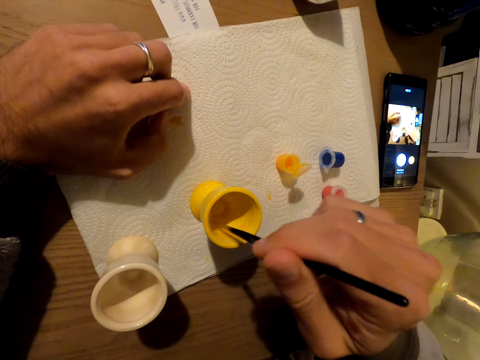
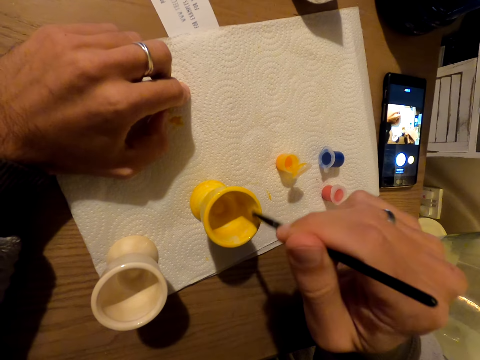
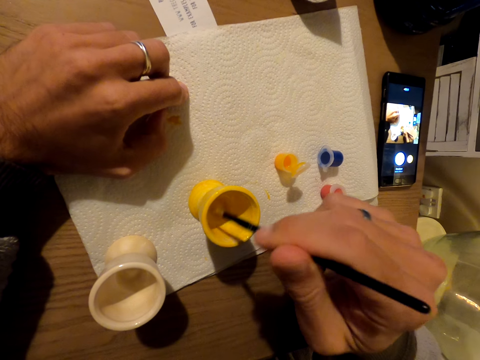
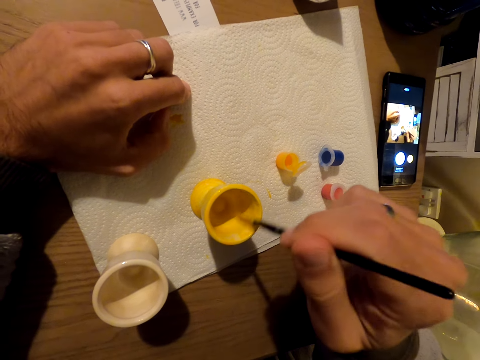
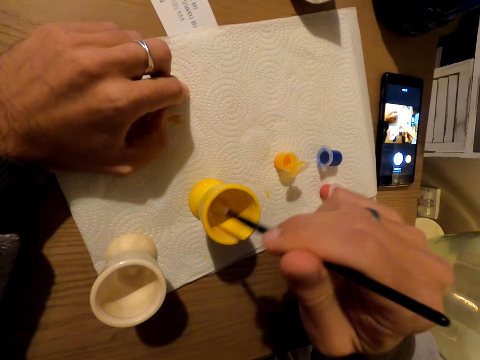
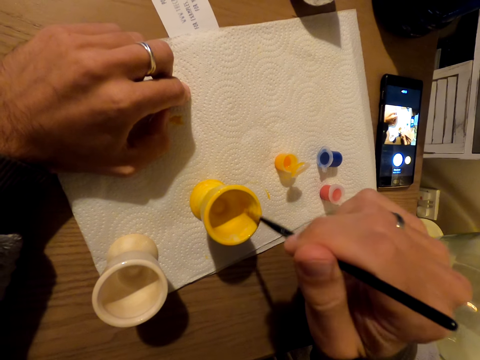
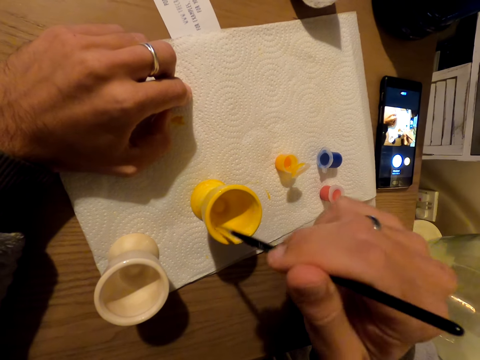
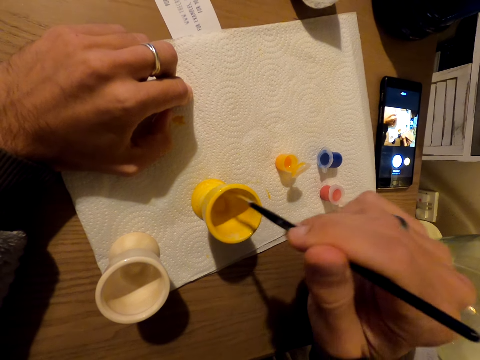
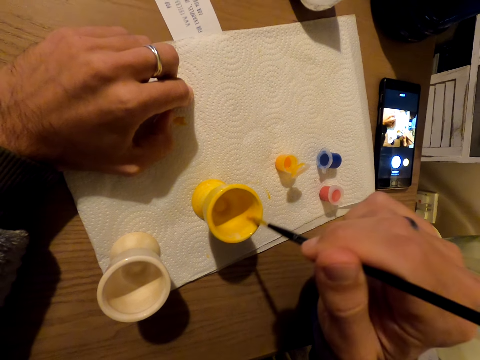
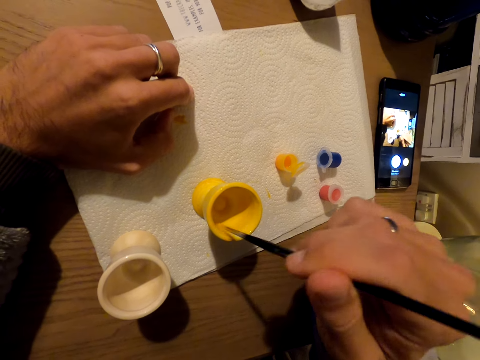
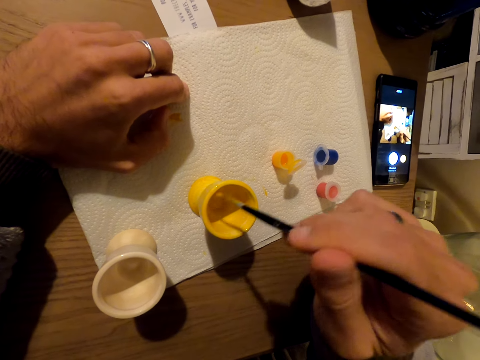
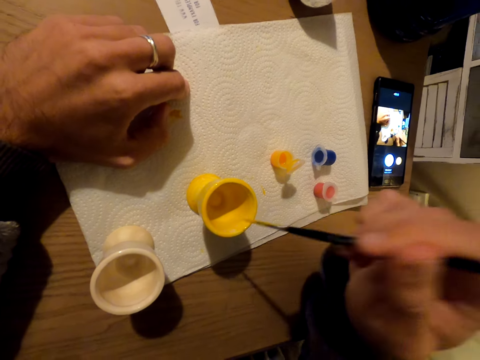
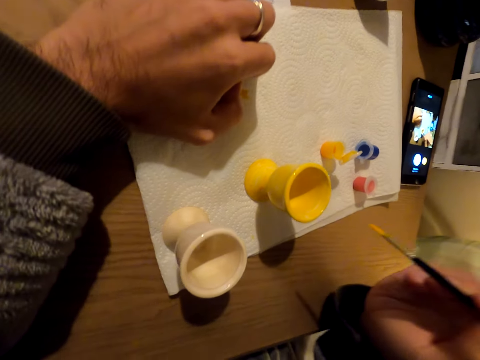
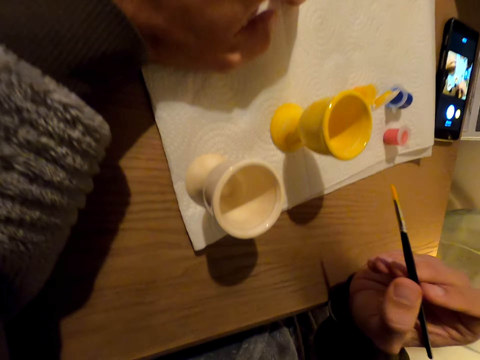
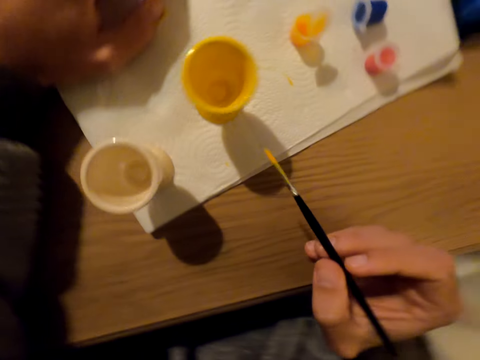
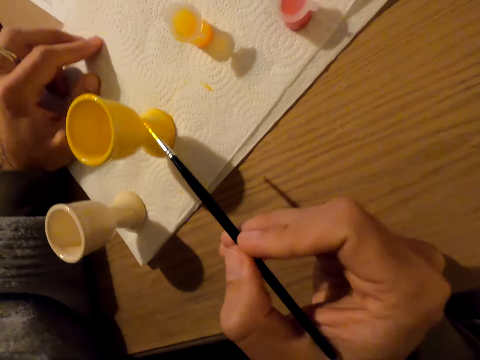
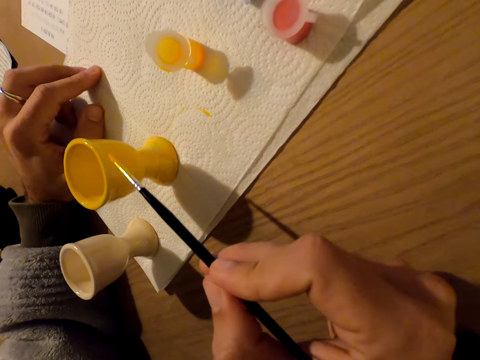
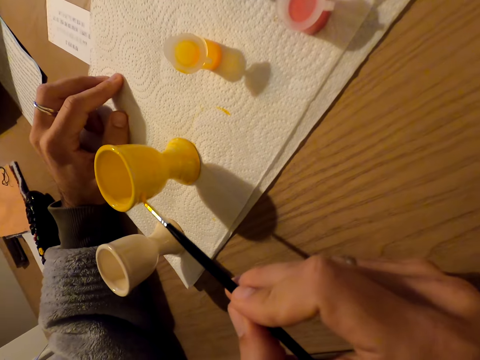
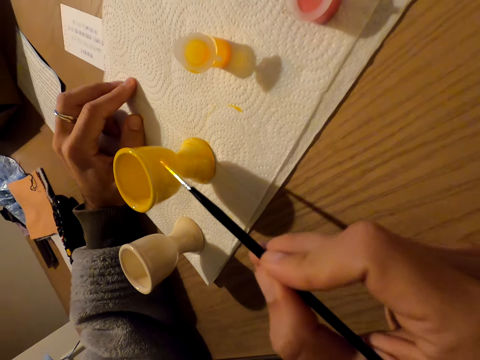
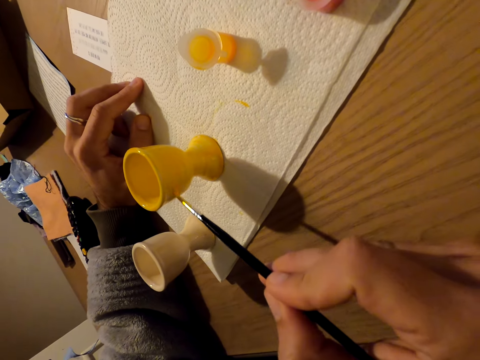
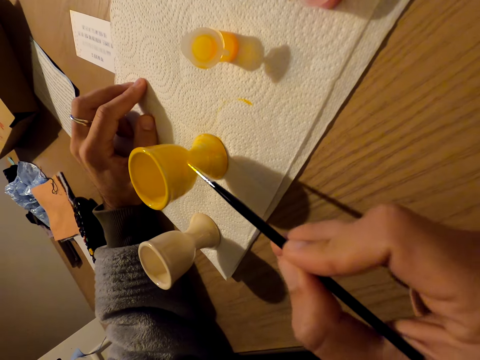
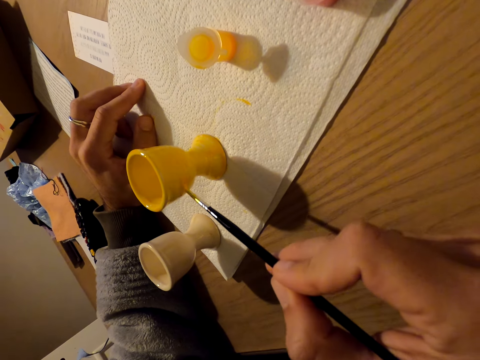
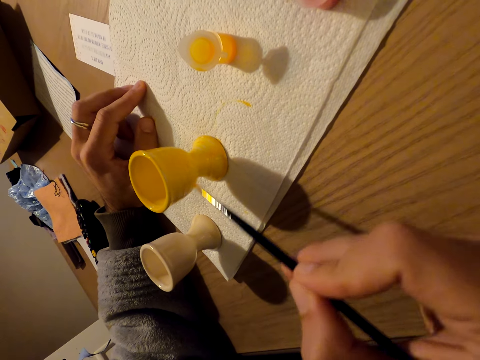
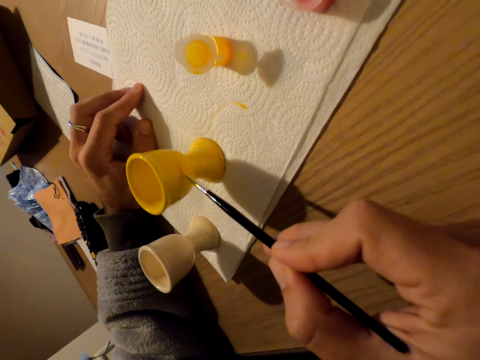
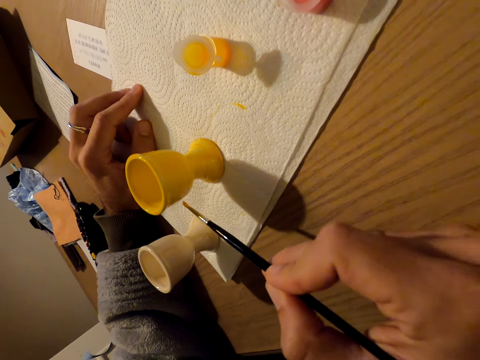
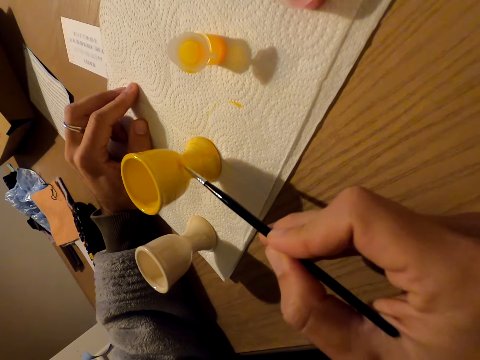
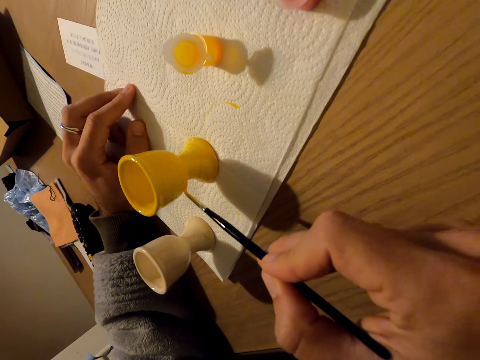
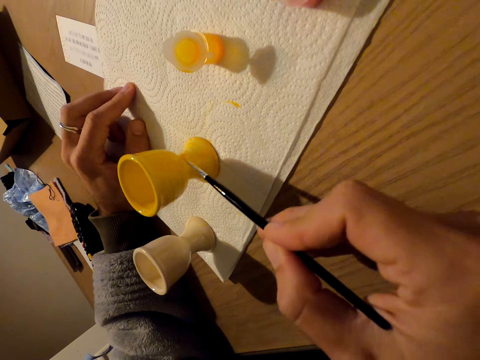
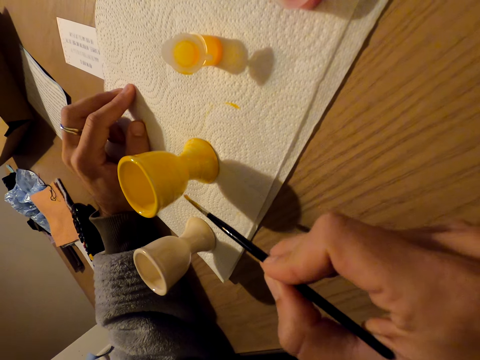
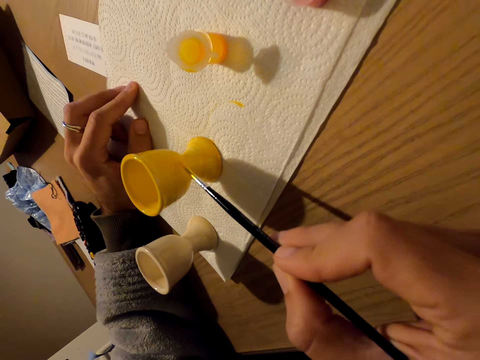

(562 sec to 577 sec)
The camera wearer turns around. They paint the molded cup with a brush.

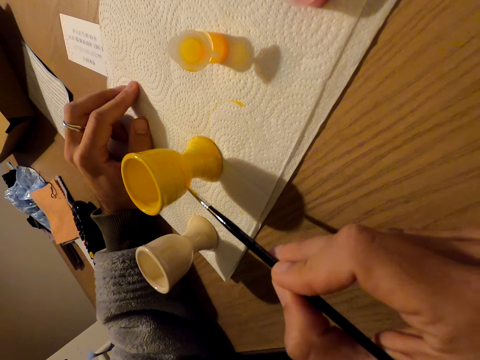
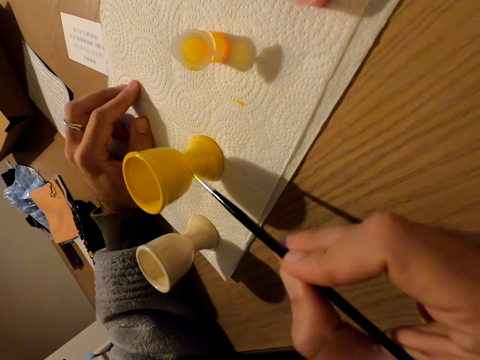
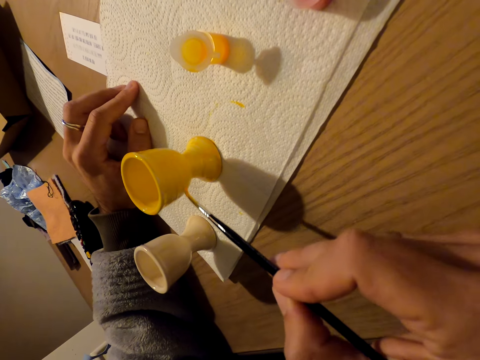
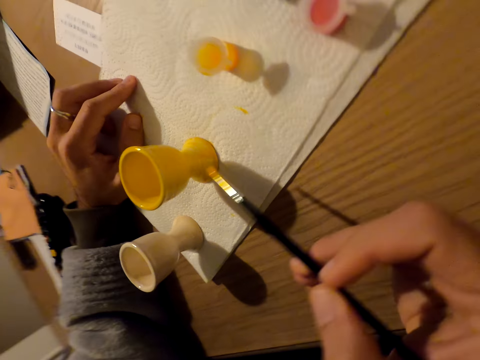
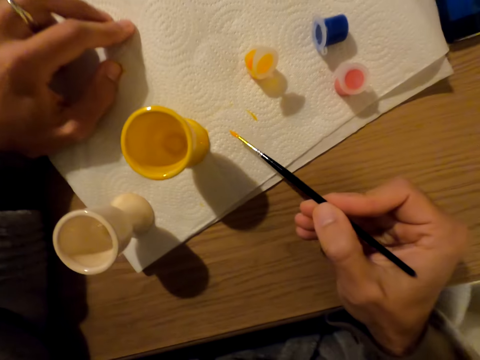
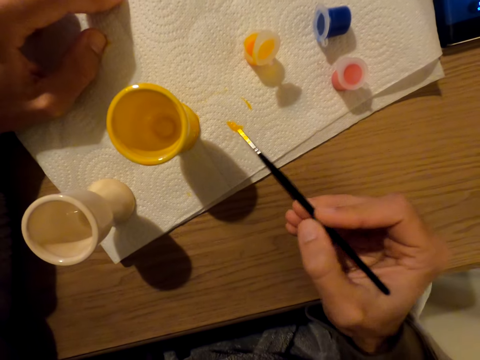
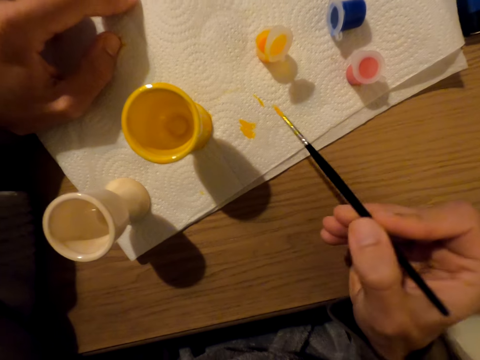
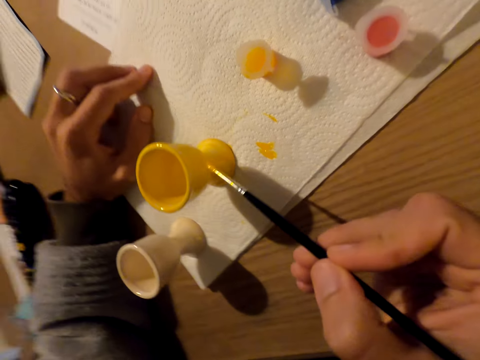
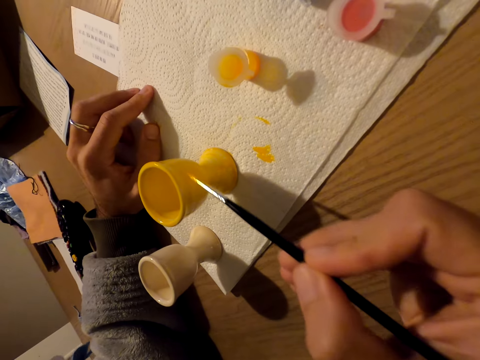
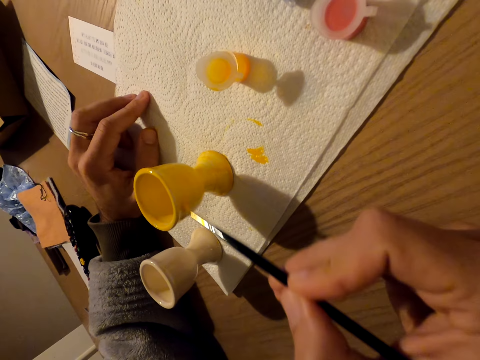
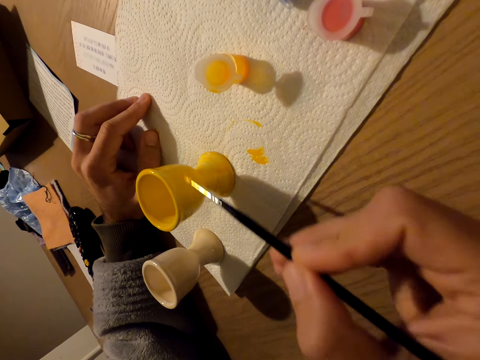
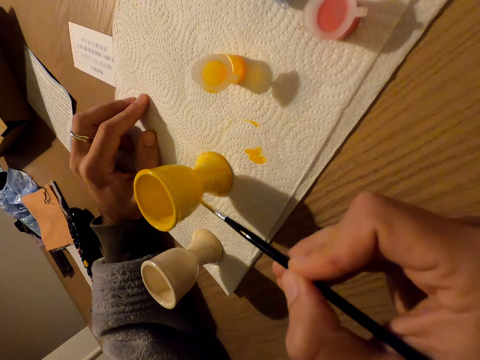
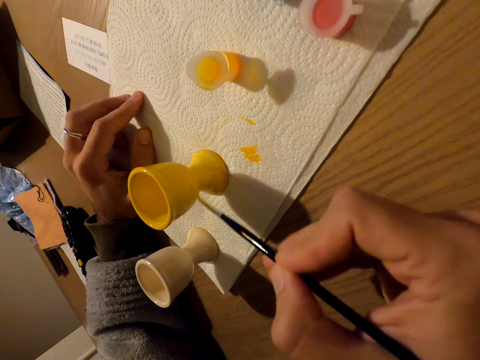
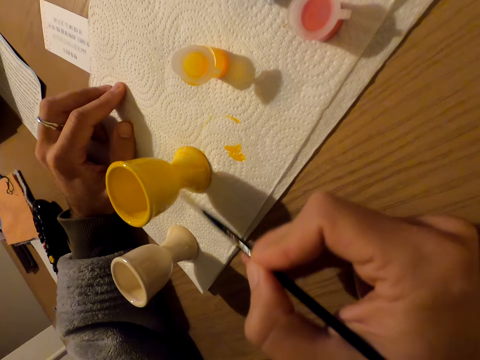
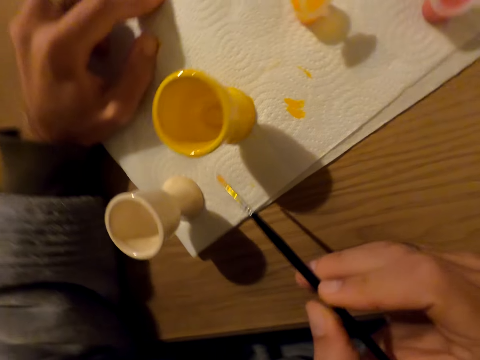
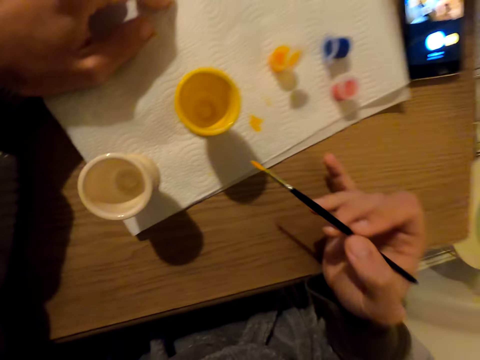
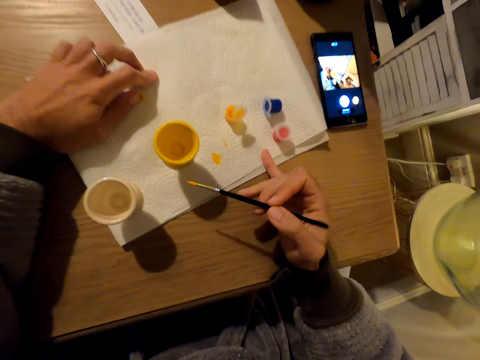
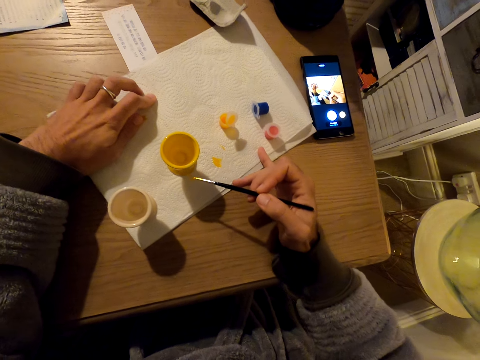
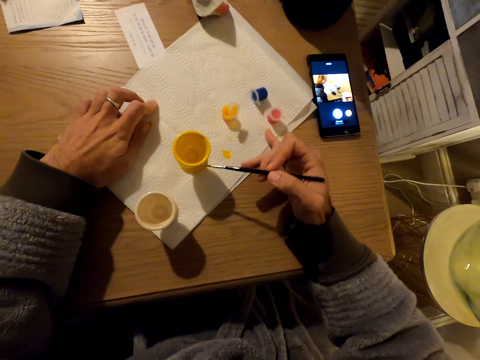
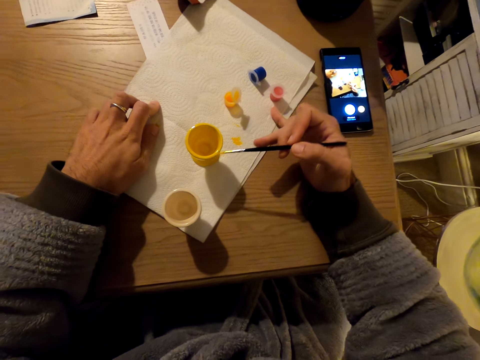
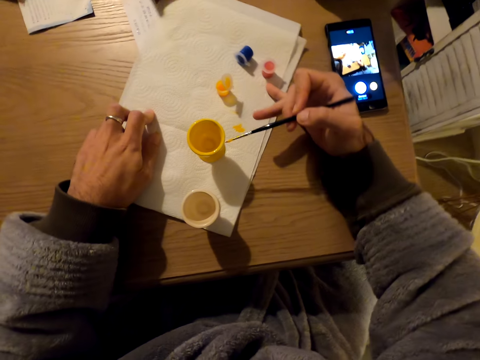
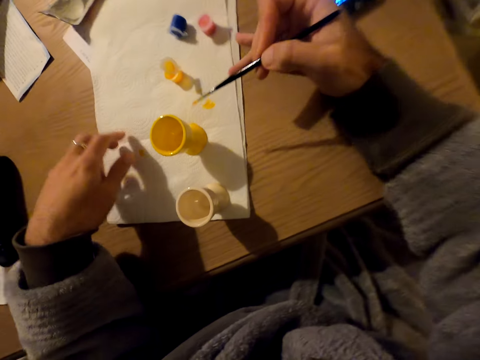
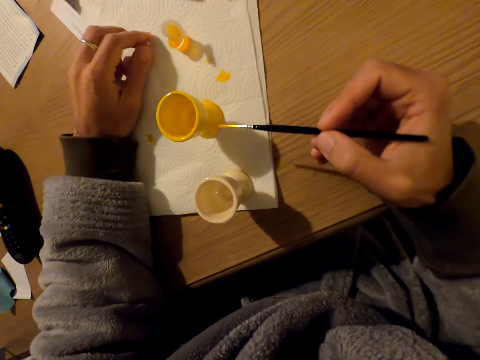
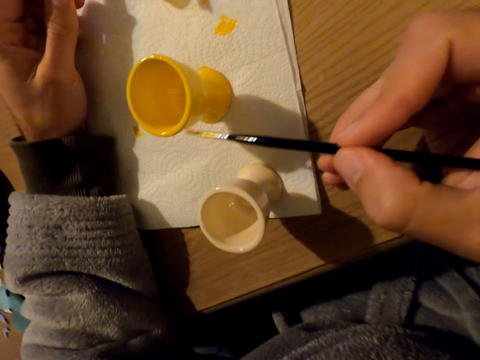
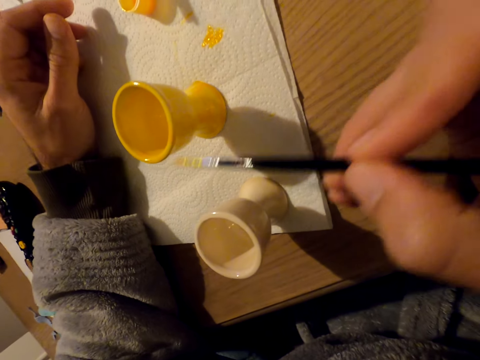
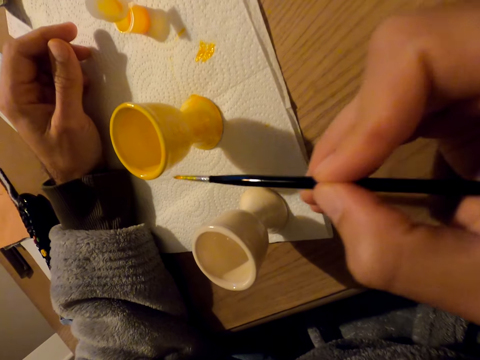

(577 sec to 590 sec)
The camera wearer turns around. They paint the molded cup with a brush. They turn around. They move the paint mat with the small finger. They turn the napkin. They paint the molded cup with the brush.
